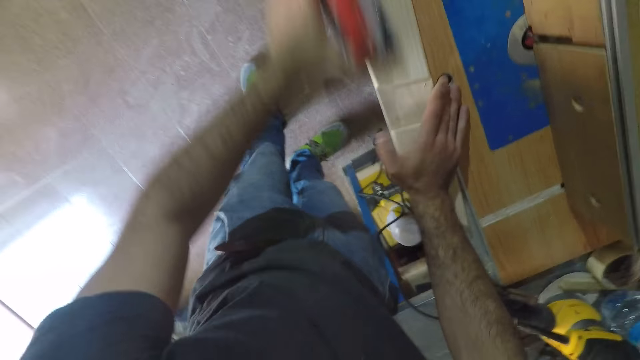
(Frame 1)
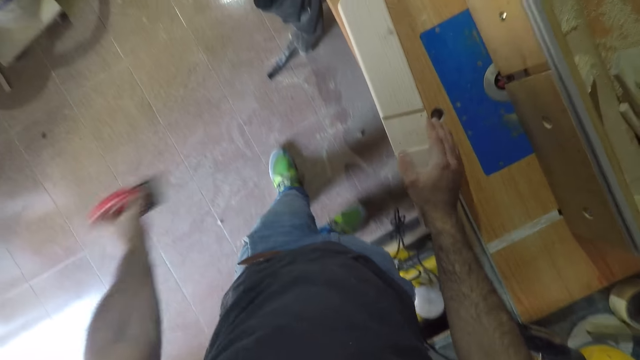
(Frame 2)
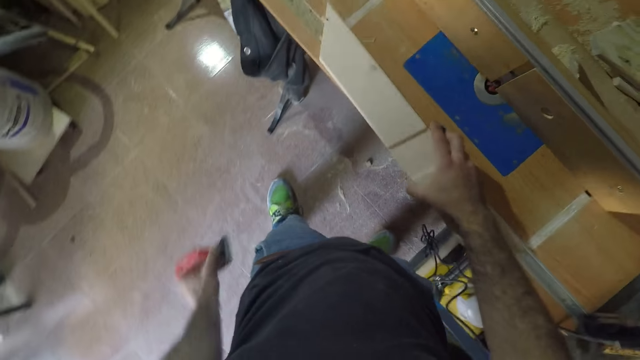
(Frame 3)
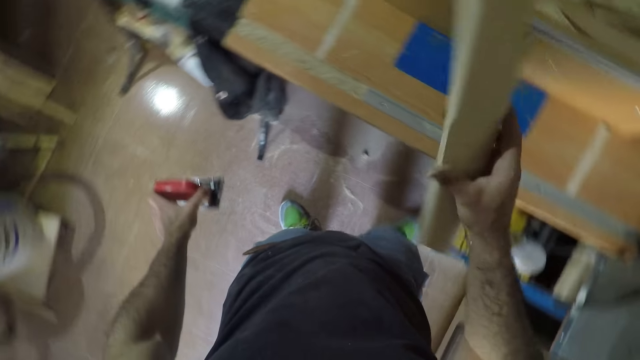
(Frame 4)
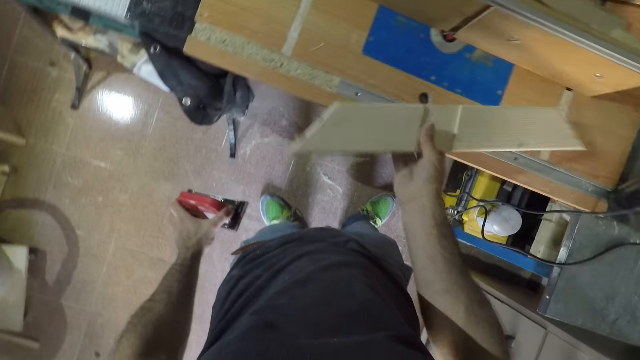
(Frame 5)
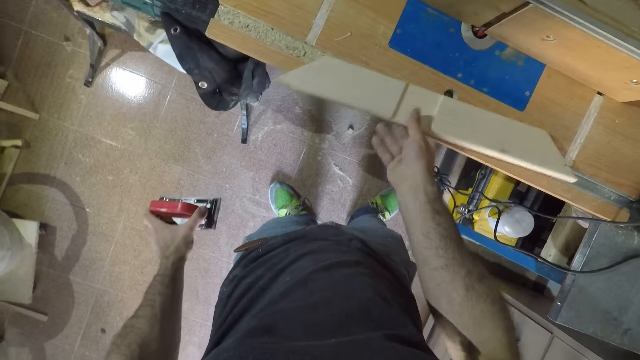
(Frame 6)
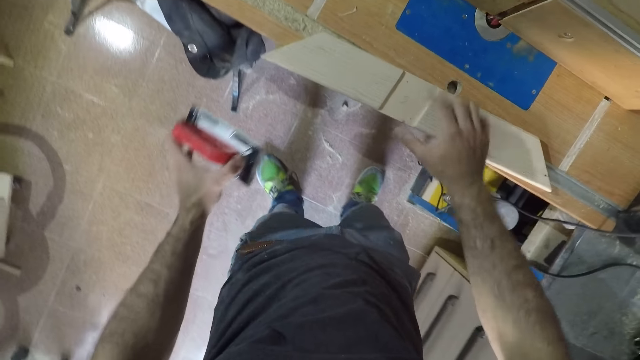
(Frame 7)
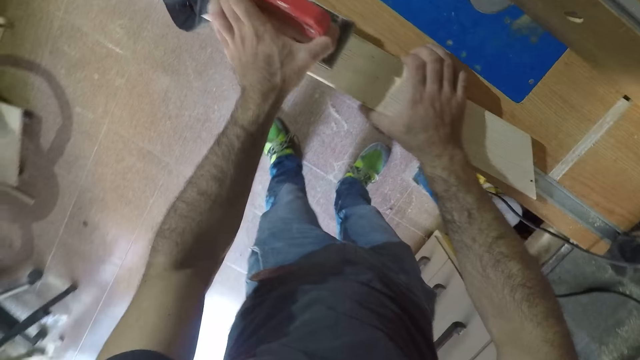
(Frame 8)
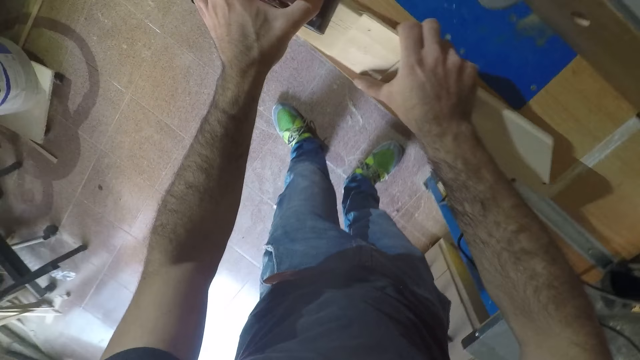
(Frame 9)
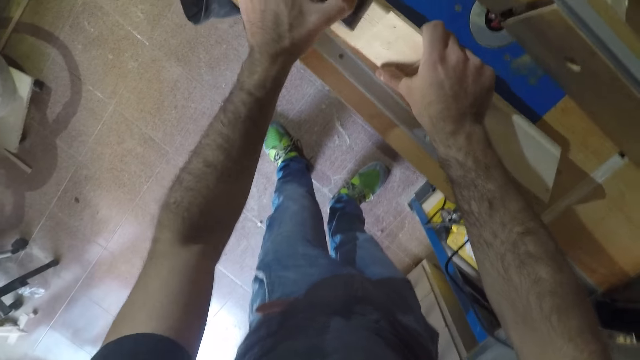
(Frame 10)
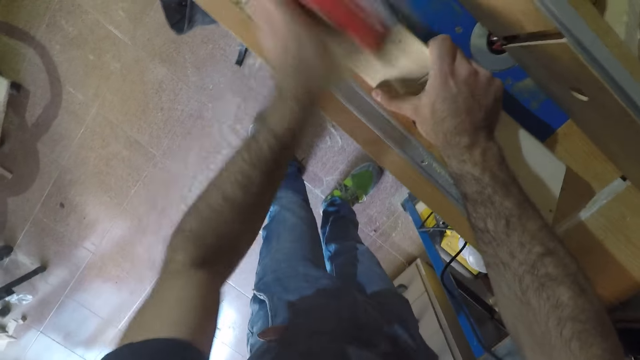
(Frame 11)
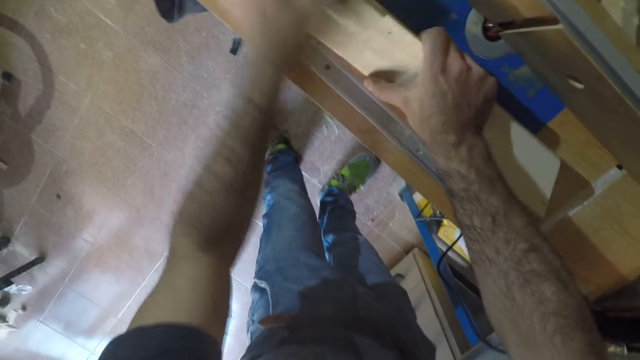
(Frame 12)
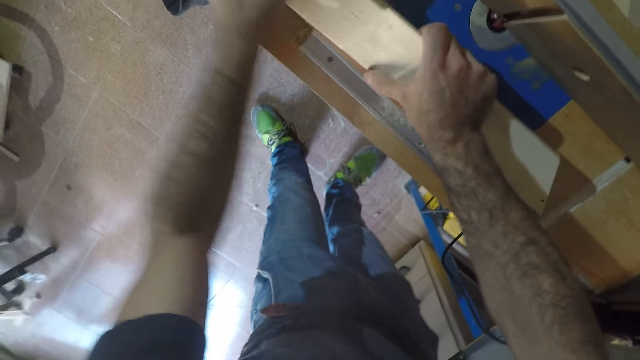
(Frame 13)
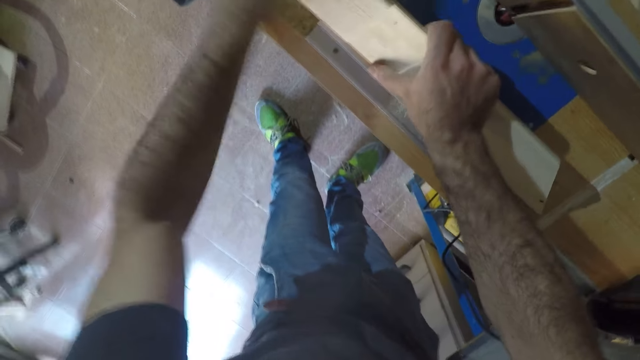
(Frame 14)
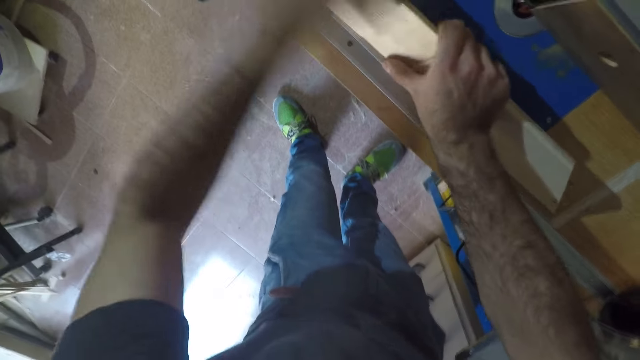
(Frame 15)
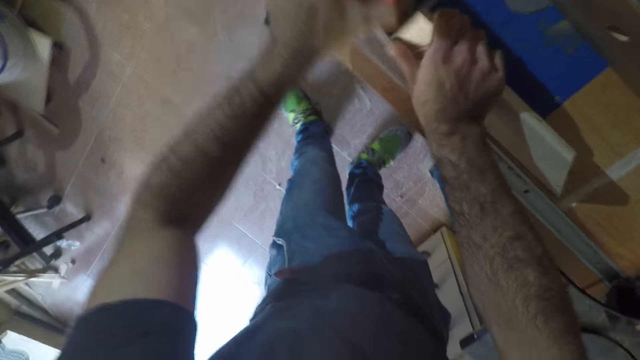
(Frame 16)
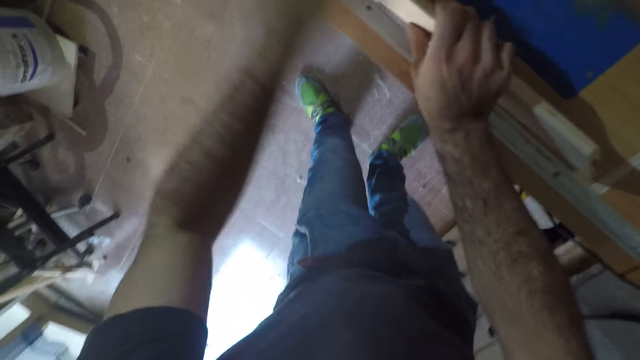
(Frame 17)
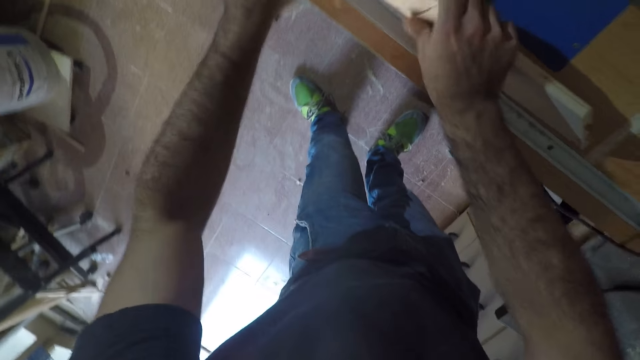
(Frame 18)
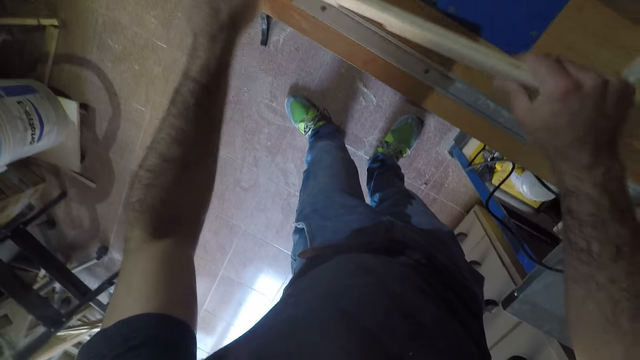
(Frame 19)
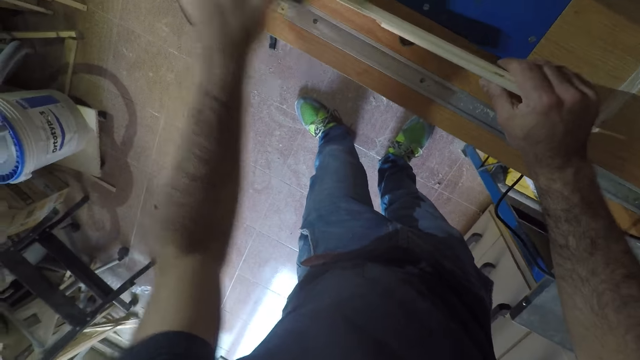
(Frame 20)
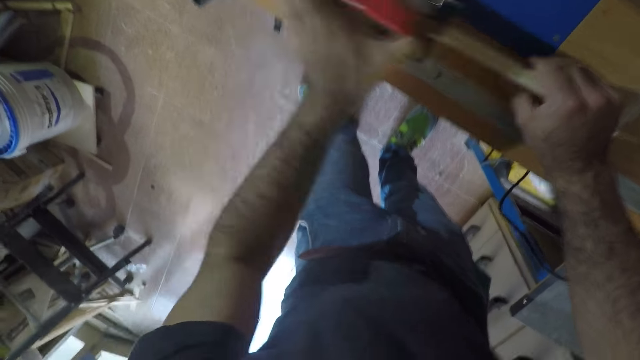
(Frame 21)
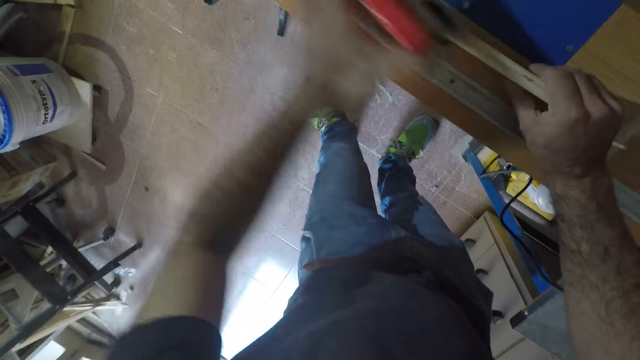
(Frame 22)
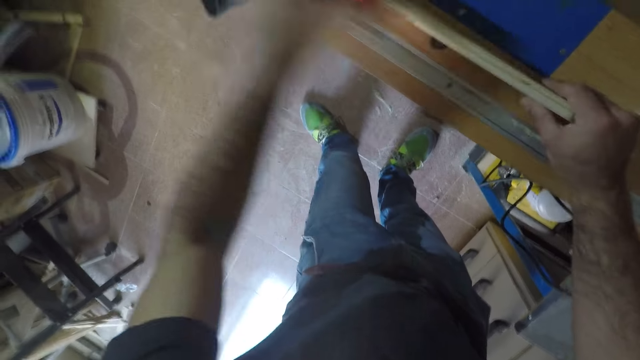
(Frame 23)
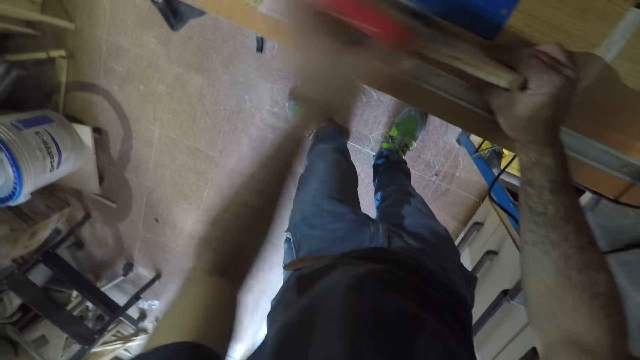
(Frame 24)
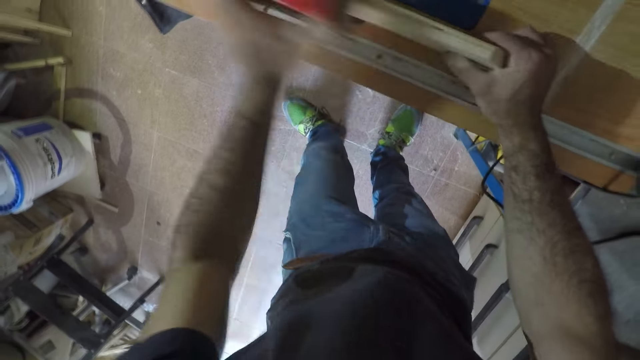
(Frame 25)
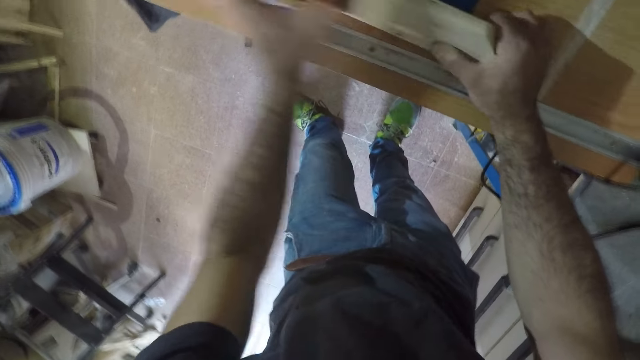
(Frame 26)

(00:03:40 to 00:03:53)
The camera wearer changes the wood. He flips the wood to its other side with his right hand. He inspects the wood. He smoothens the surface of the wood with the hand planer. He changes the wood. He smoothens the wood.

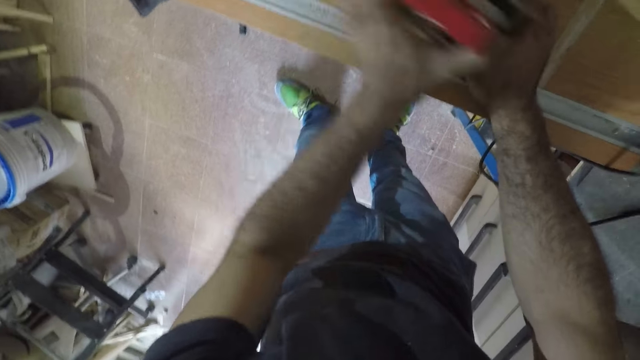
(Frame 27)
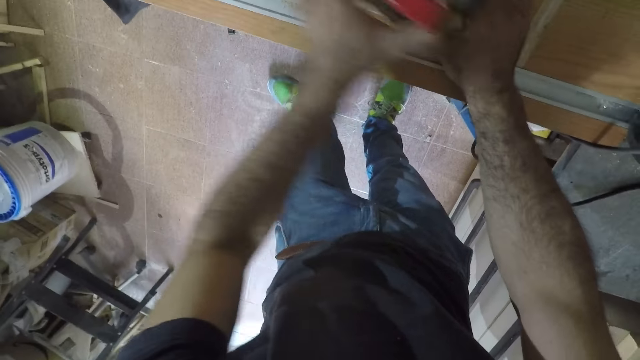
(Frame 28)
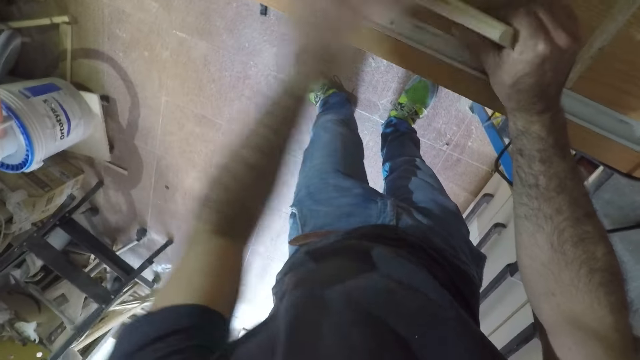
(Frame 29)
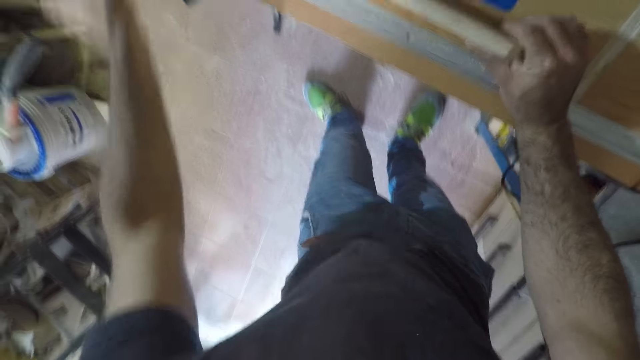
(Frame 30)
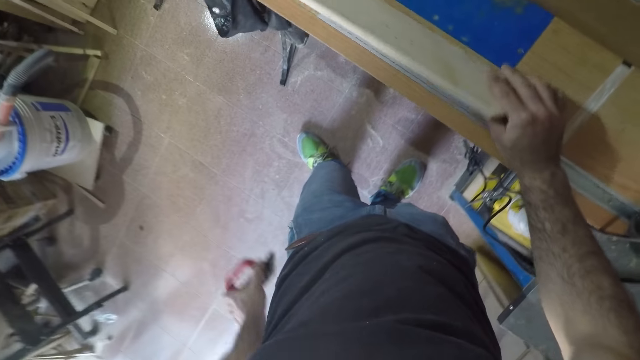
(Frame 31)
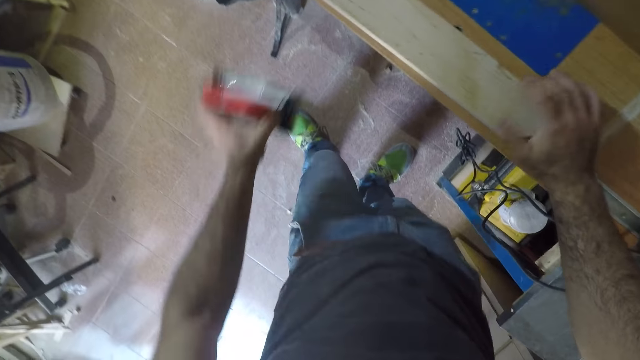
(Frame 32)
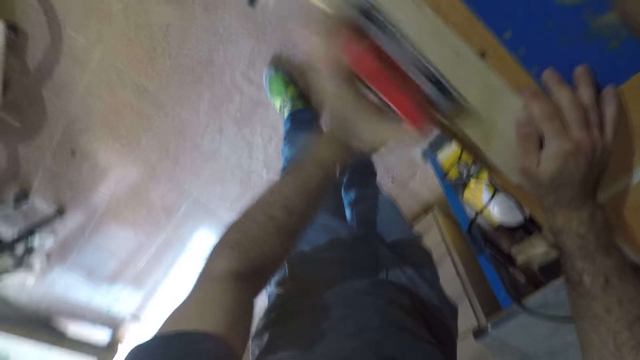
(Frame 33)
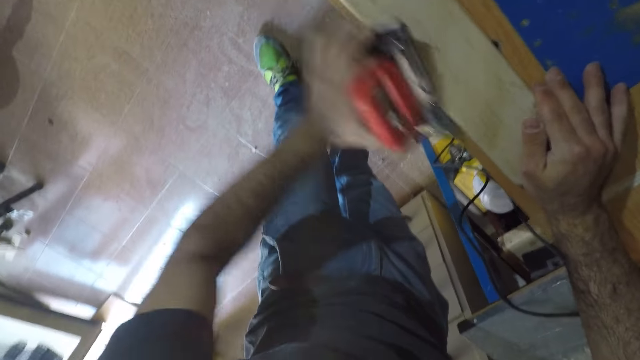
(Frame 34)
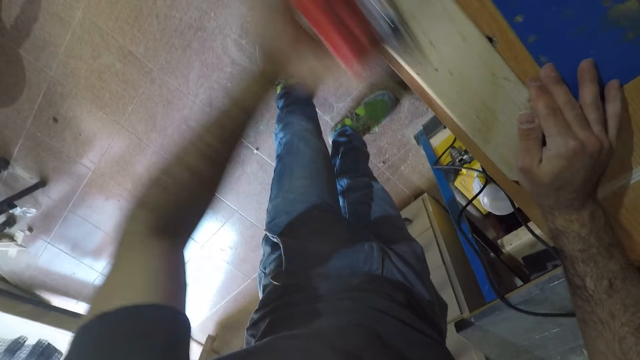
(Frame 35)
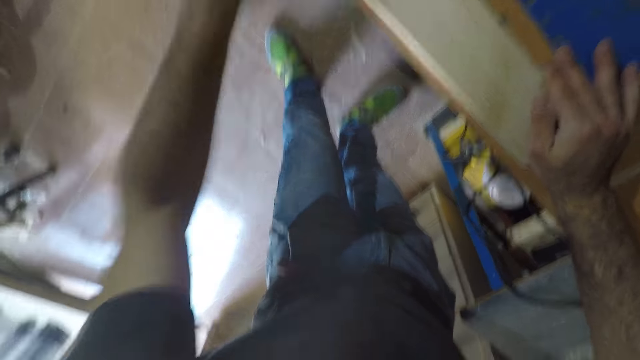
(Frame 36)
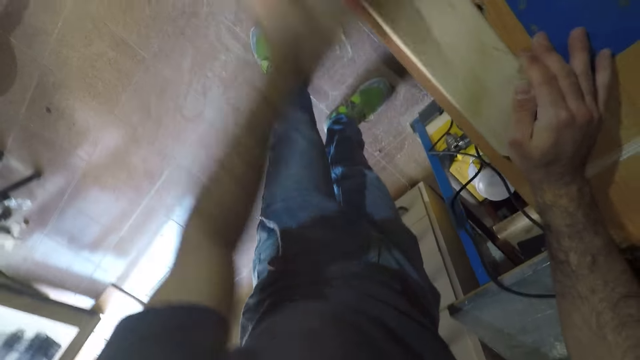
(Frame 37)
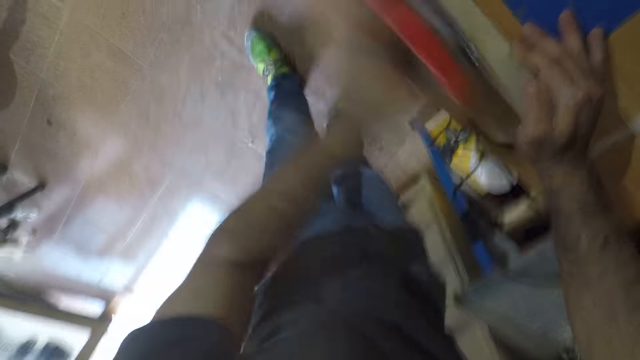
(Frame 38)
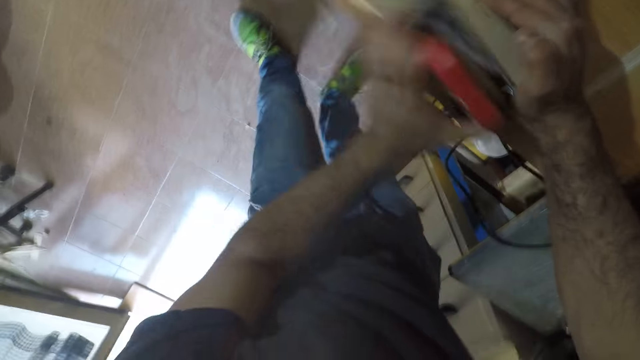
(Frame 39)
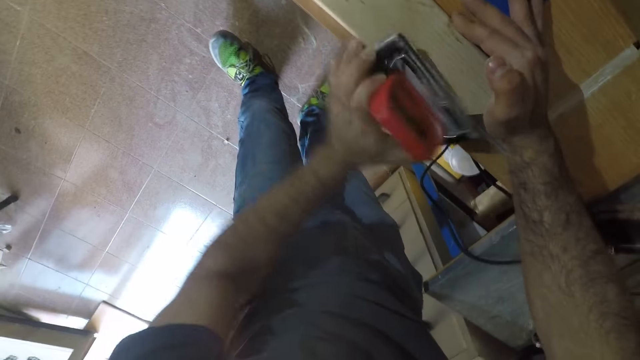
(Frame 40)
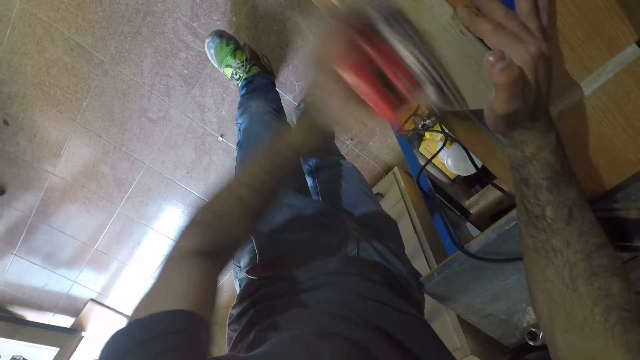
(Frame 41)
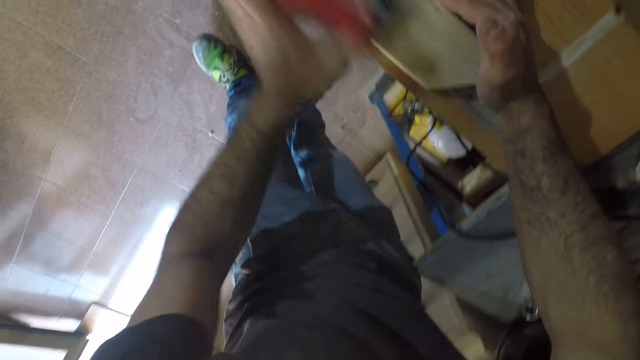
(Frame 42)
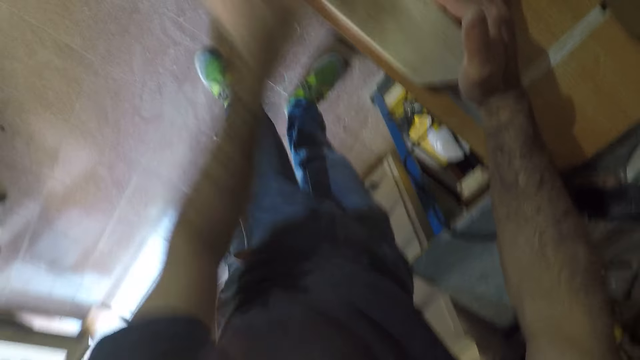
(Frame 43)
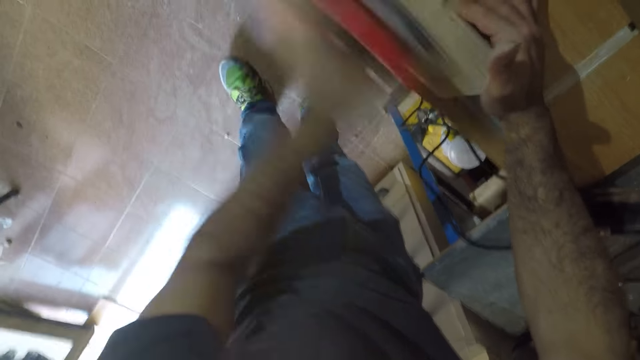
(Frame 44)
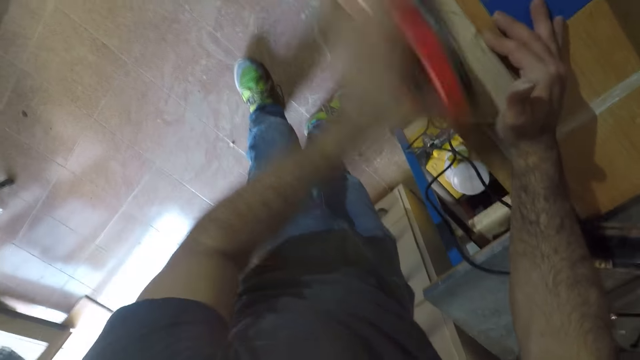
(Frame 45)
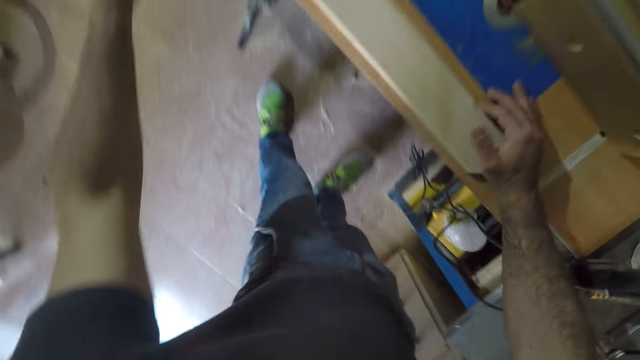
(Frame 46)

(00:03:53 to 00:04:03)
The camera wearer changes the wood. They smoothen the wood.
